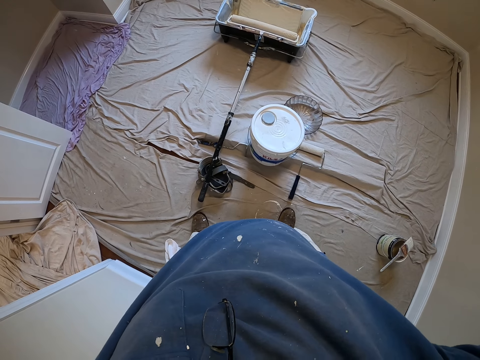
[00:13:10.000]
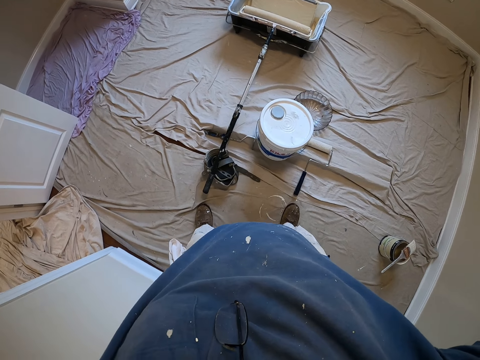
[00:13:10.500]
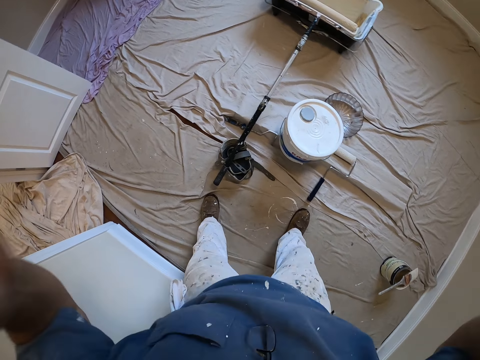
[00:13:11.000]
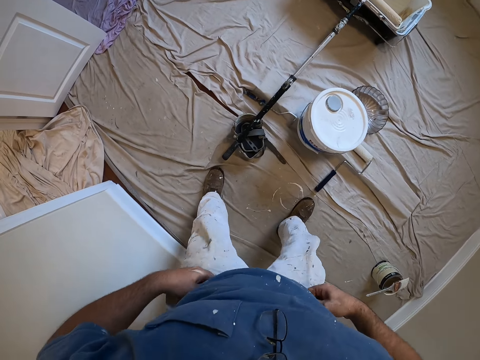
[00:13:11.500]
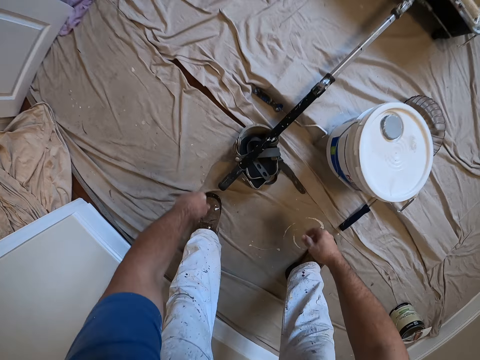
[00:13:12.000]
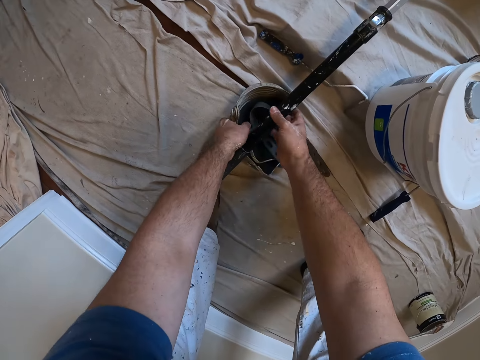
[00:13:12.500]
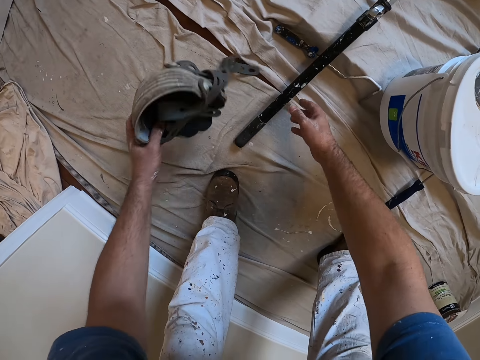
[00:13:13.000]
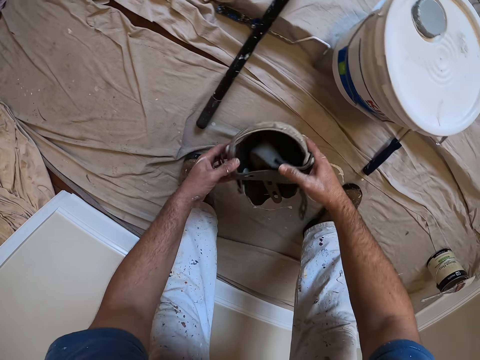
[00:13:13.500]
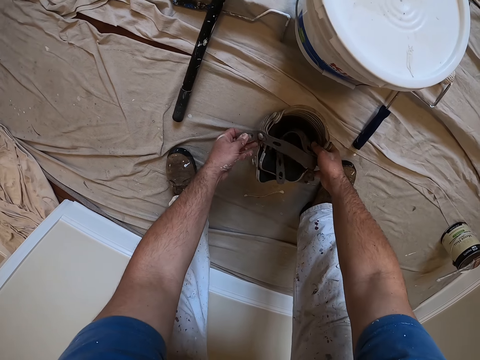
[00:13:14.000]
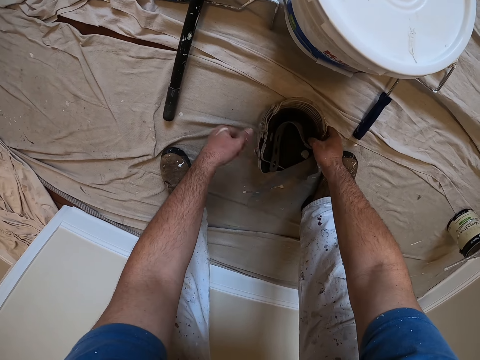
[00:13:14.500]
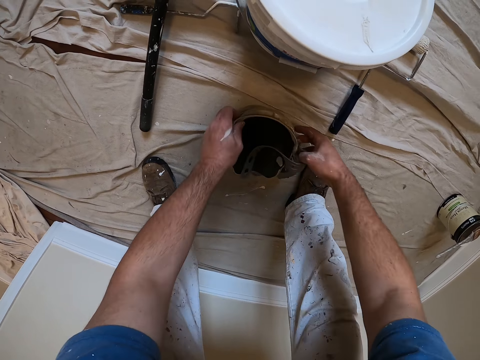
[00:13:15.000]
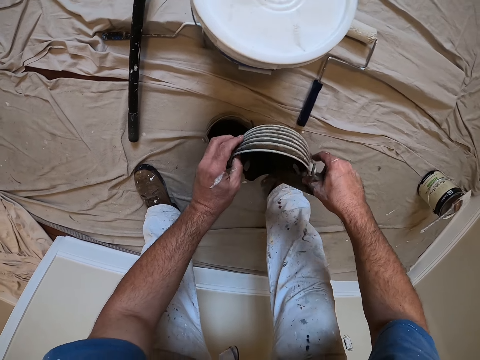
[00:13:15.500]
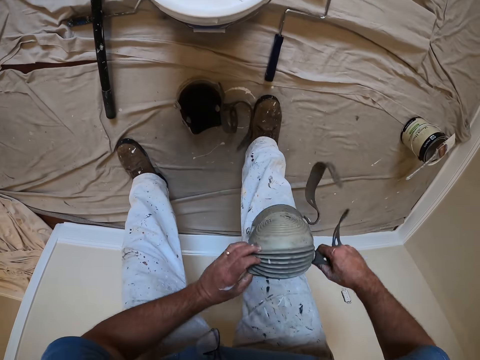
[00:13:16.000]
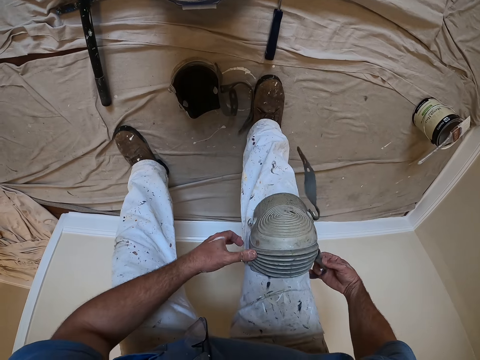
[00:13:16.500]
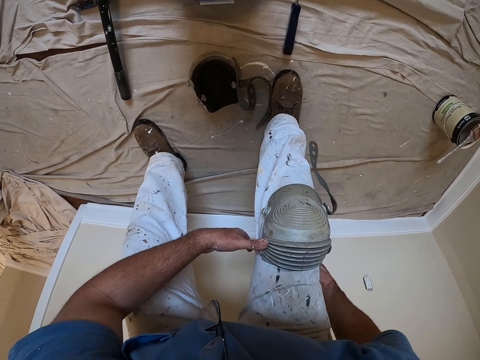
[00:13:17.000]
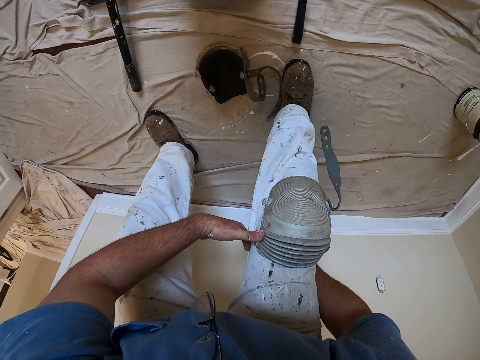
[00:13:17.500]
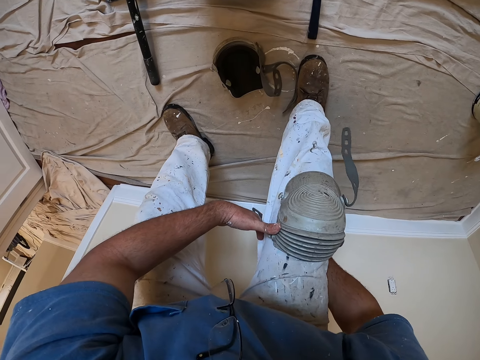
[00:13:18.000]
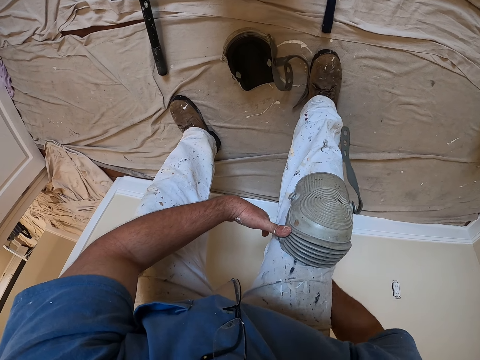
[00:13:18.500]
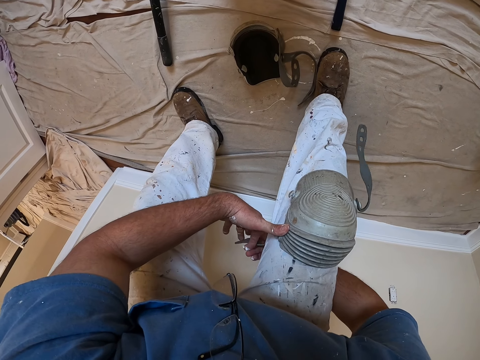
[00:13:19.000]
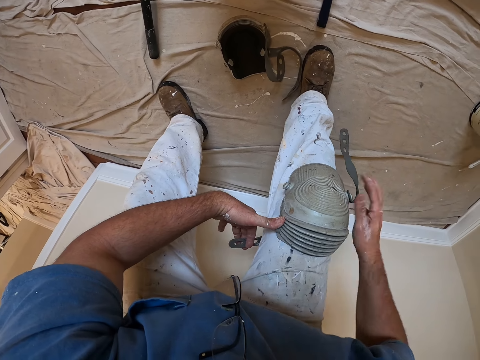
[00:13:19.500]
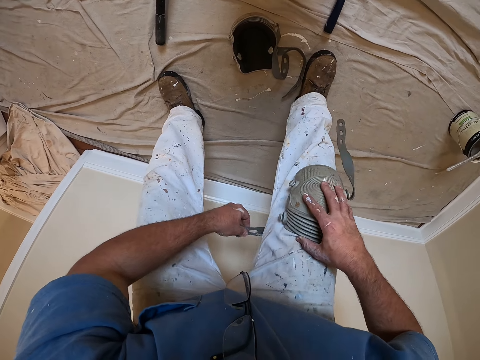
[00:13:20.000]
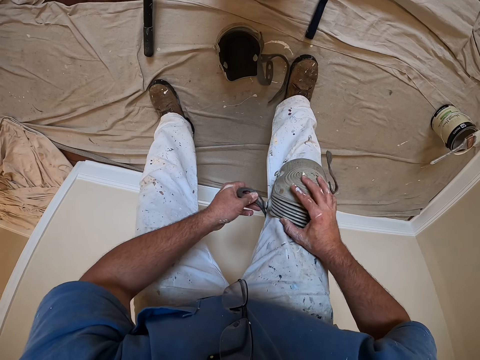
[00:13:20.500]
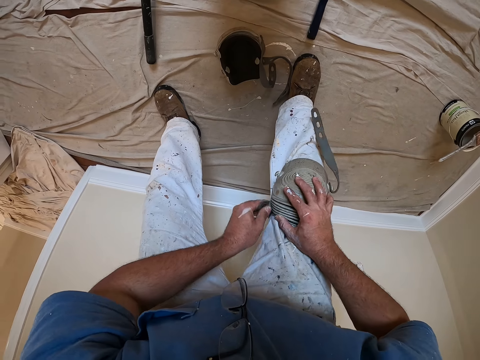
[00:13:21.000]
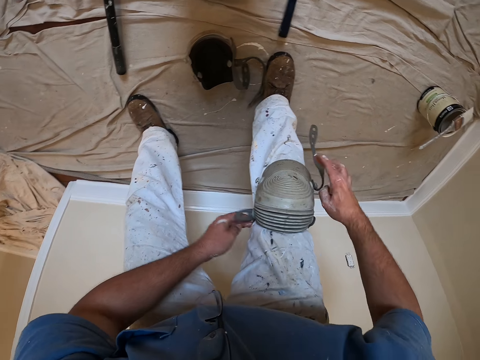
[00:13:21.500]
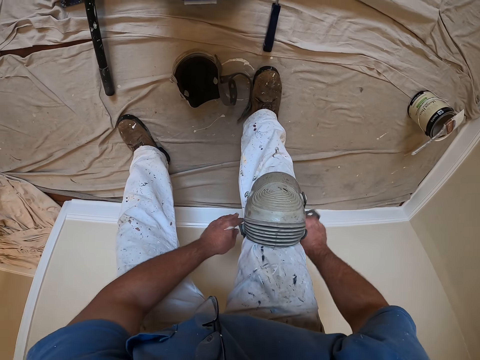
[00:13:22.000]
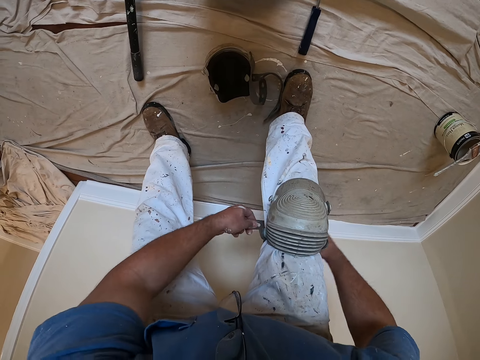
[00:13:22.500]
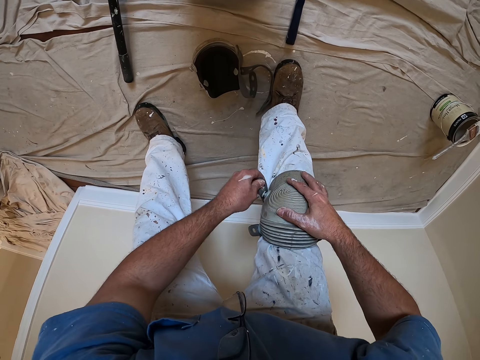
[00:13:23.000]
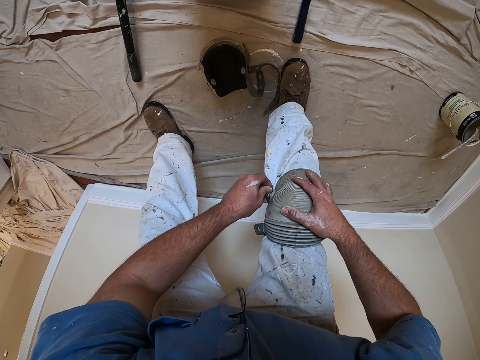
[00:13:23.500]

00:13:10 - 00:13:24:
The camera wearer pulls his trousers. He holds the handle of the paint roller over two stacked knee shields on the floor with his right hand. He picks up the knee shields with his left hand. He picks up the paint roller and places the paint roller on the floor. He places the knee shields on the floor. He removes one of the knee shields. He places the knee shield on his right knee. He fastens the straps of the knee shield.

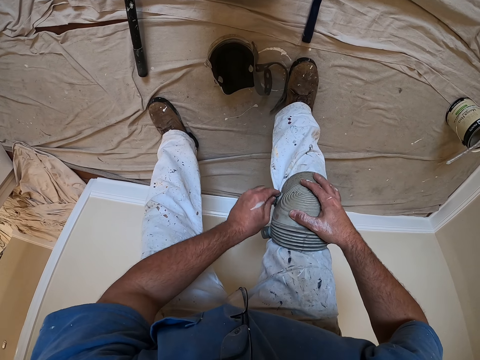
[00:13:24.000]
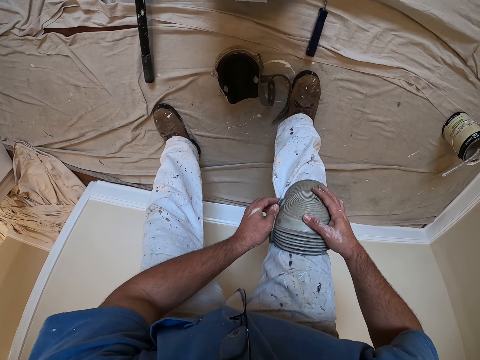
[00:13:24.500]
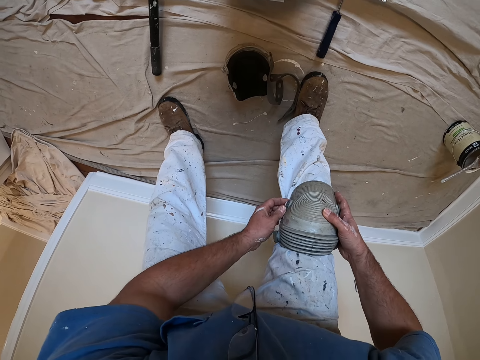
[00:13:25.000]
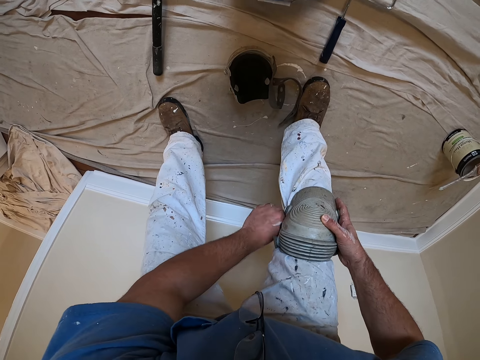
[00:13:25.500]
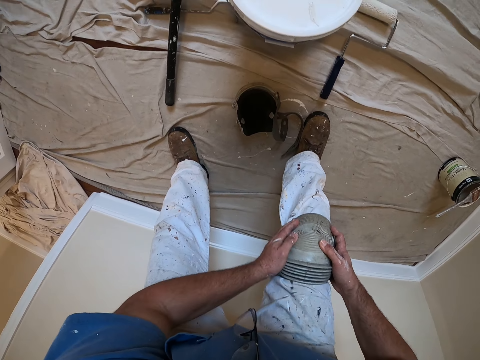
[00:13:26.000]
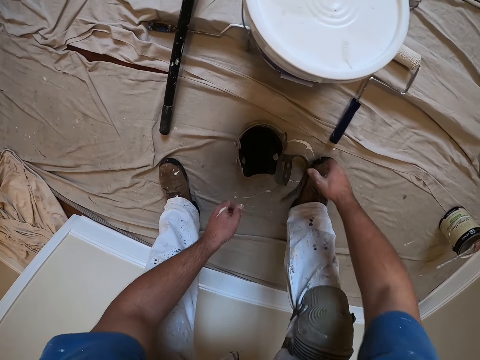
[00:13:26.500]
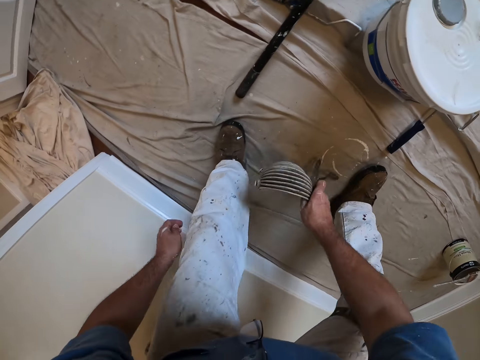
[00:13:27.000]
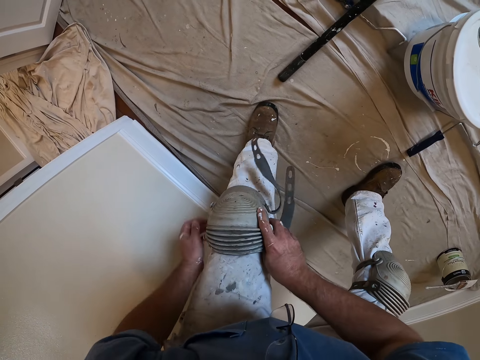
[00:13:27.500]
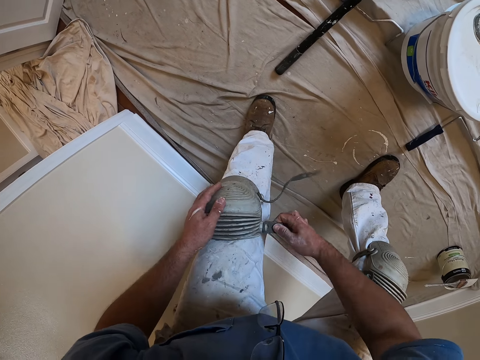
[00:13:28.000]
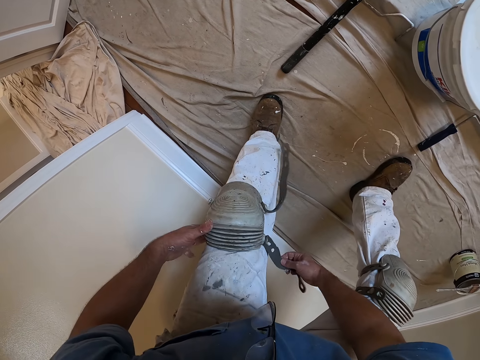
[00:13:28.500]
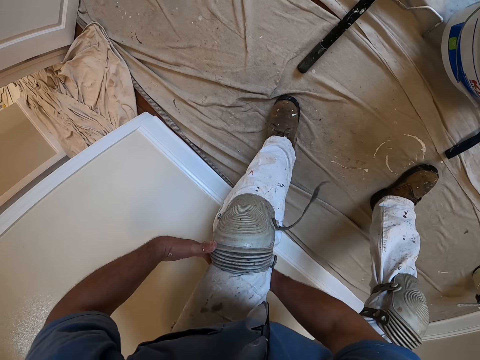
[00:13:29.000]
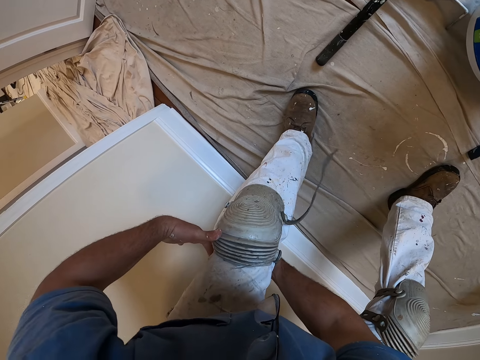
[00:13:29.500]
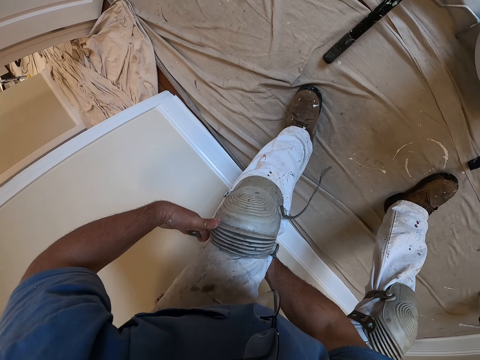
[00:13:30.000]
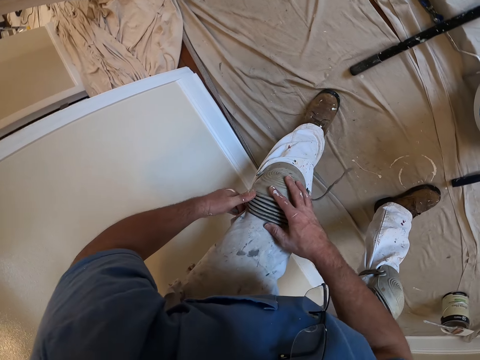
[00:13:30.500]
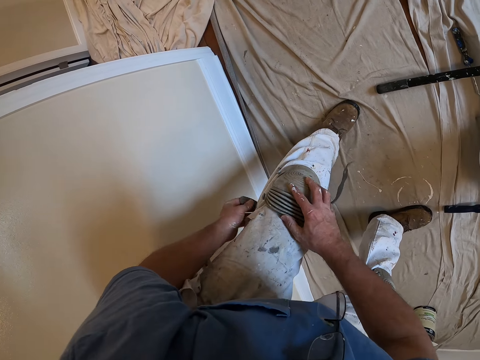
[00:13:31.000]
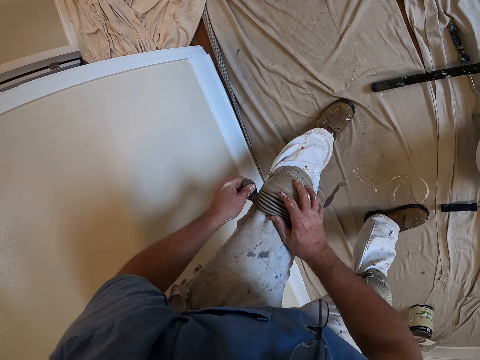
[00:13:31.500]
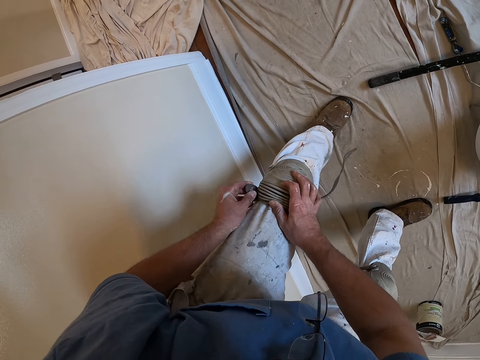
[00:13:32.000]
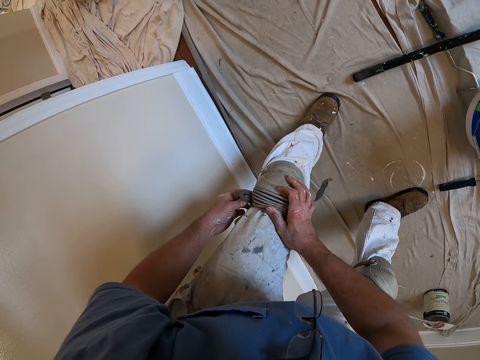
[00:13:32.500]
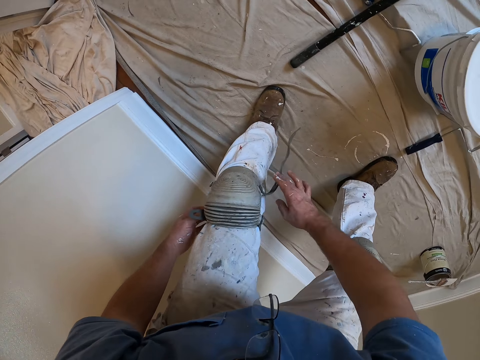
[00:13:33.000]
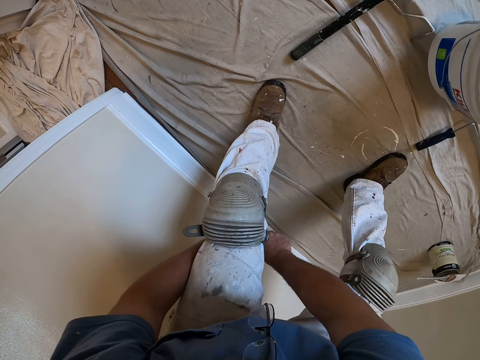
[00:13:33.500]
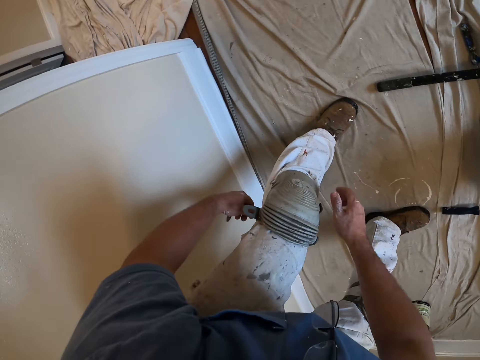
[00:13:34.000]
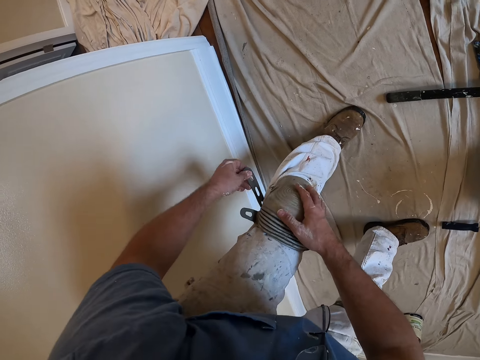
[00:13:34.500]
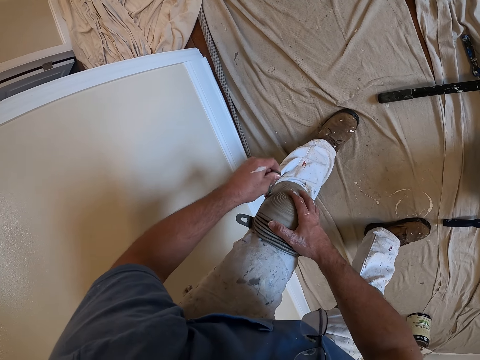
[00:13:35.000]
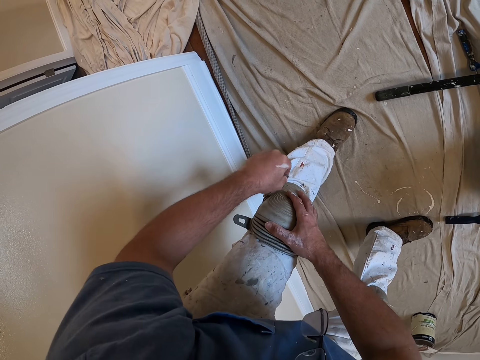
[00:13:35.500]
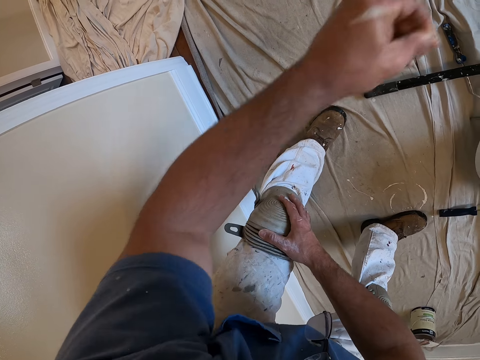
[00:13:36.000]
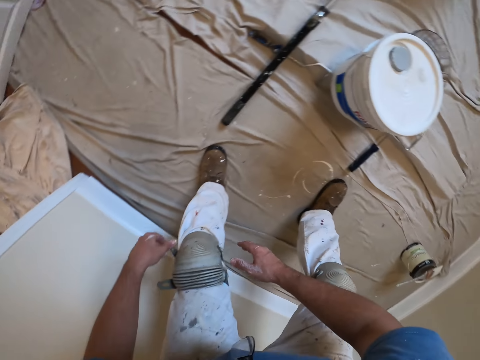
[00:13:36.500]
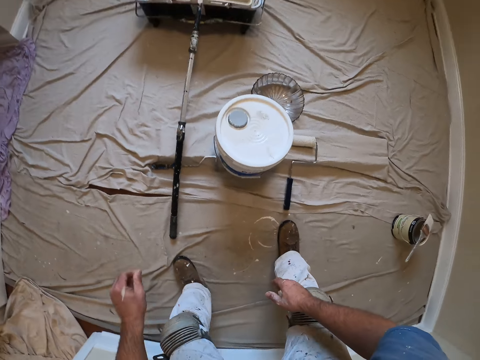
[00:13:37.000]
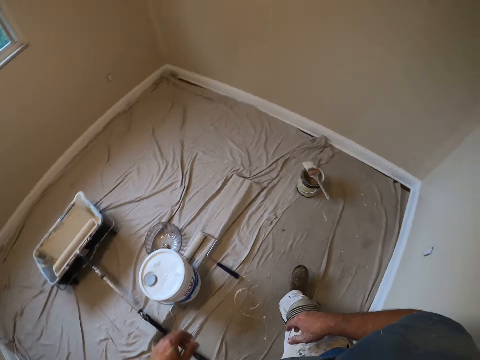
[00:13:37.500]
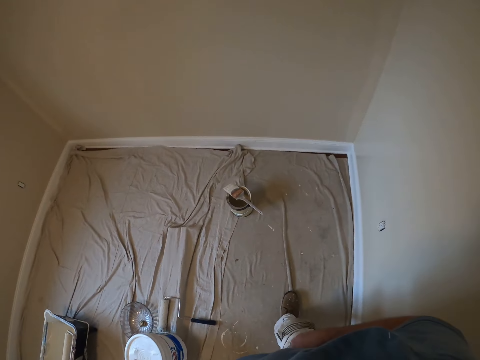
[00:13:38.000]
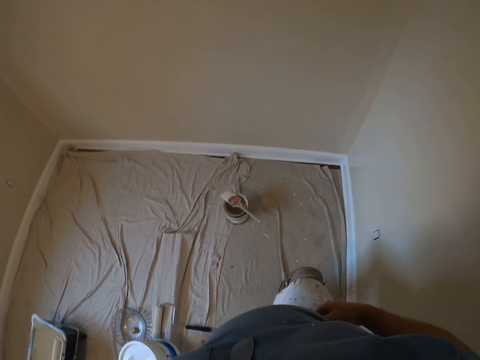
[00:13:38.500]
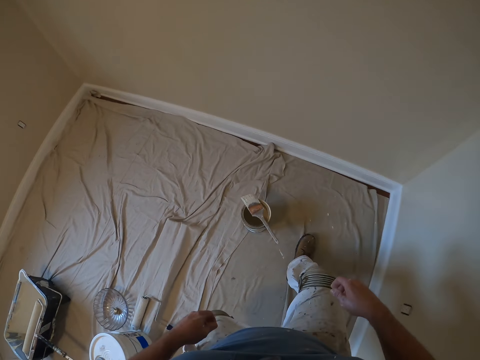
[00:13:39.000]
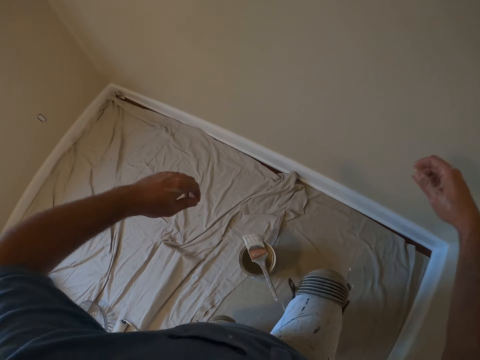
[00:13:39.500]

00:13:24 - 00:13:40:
The camera wearer picks up the other knee shield. He places the knee shield on his left knee. He fastens the straps of the knee shield. He walks towards the paint bucket on the floor.
